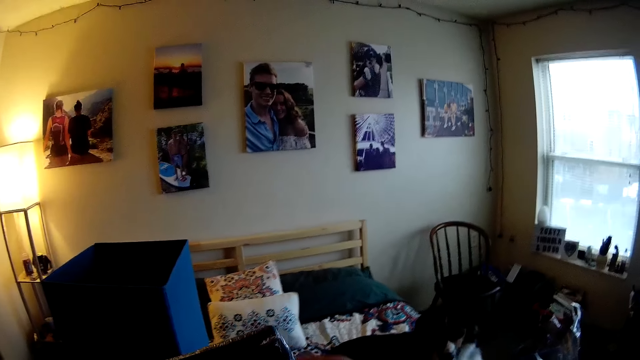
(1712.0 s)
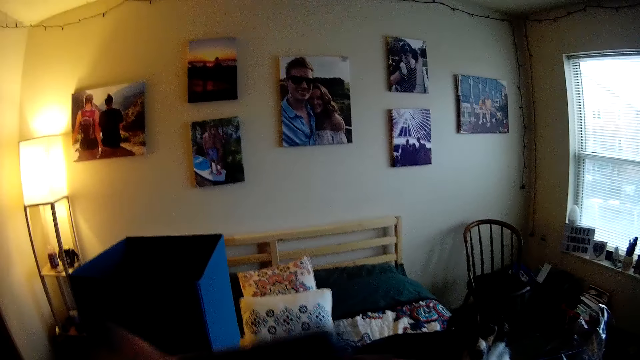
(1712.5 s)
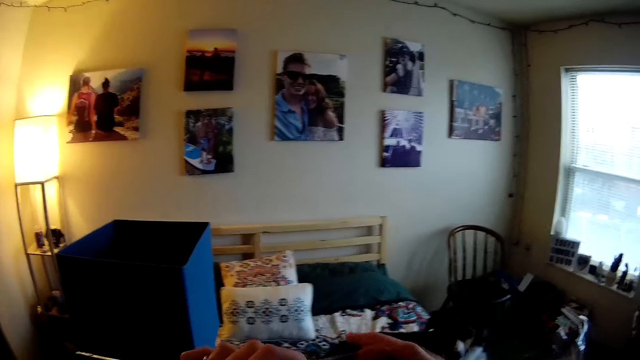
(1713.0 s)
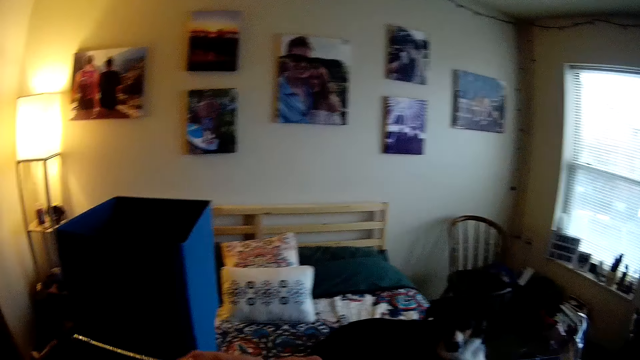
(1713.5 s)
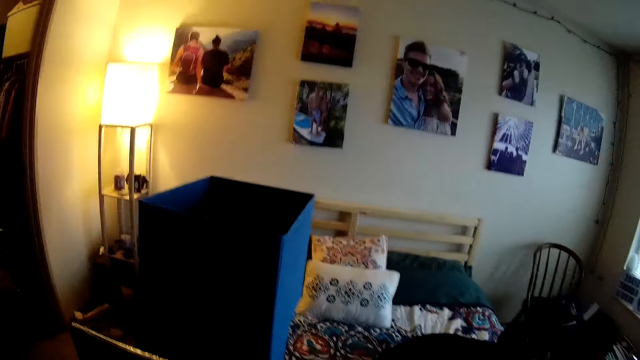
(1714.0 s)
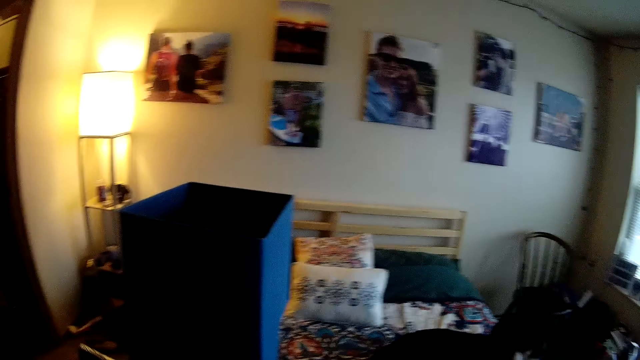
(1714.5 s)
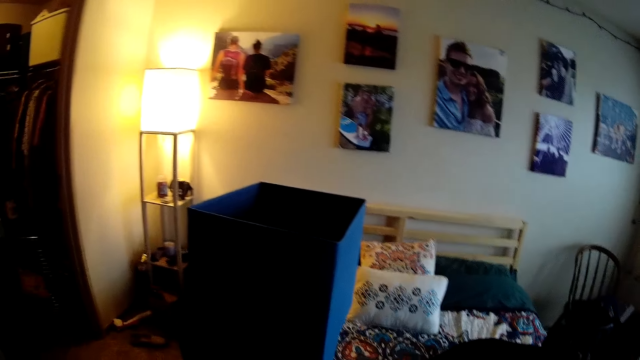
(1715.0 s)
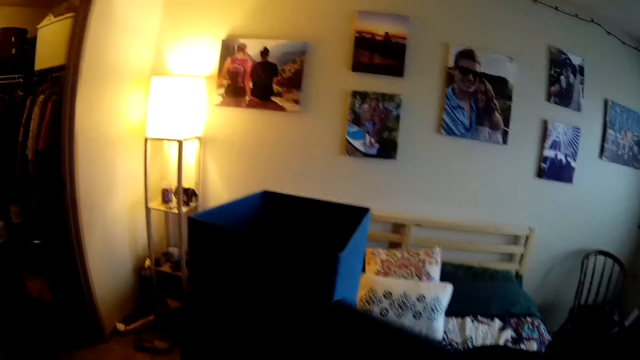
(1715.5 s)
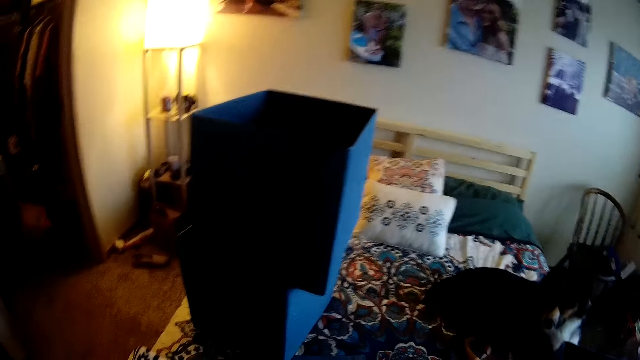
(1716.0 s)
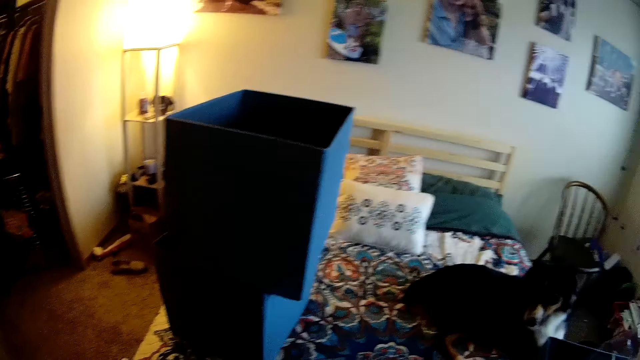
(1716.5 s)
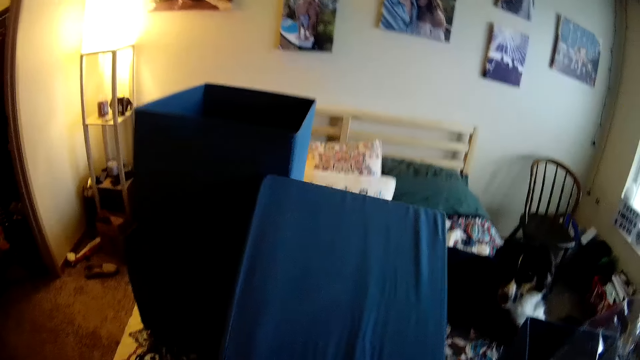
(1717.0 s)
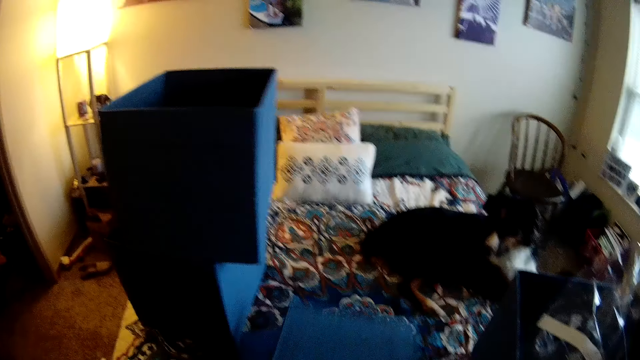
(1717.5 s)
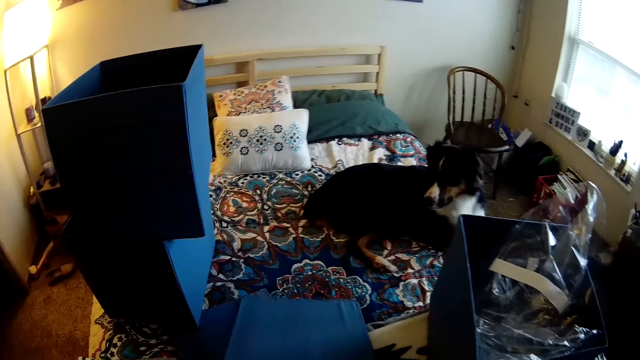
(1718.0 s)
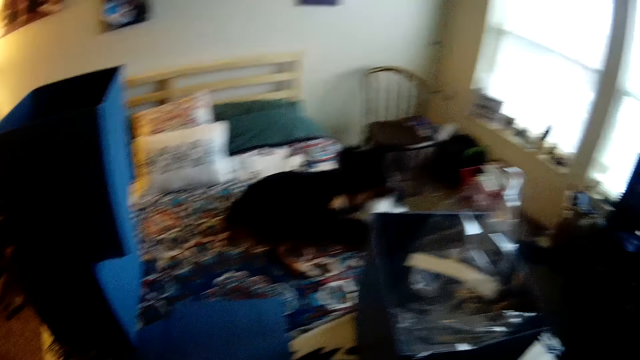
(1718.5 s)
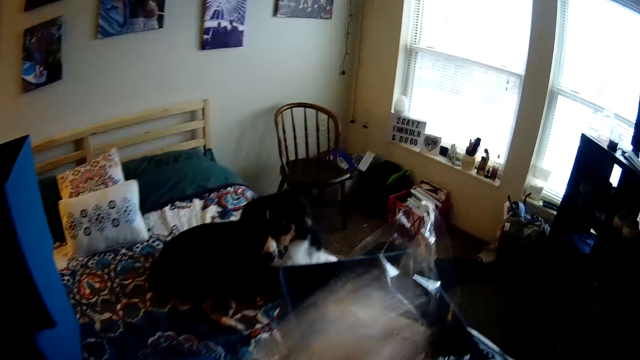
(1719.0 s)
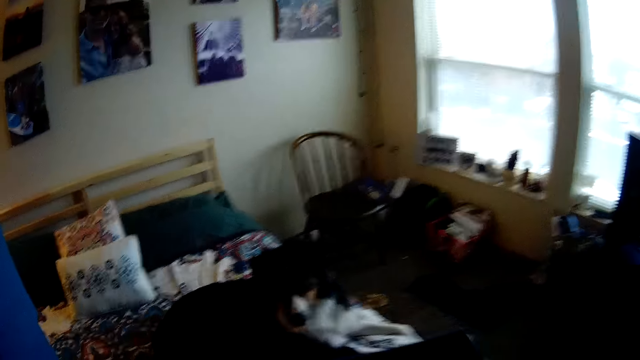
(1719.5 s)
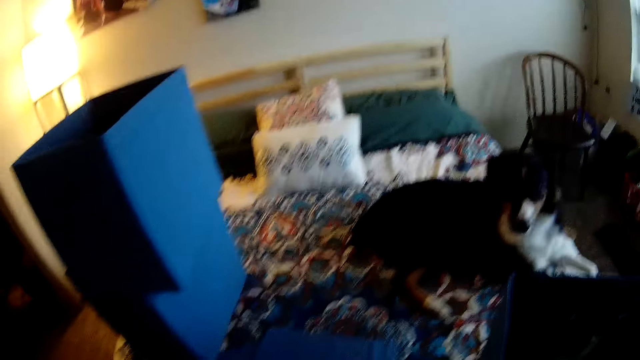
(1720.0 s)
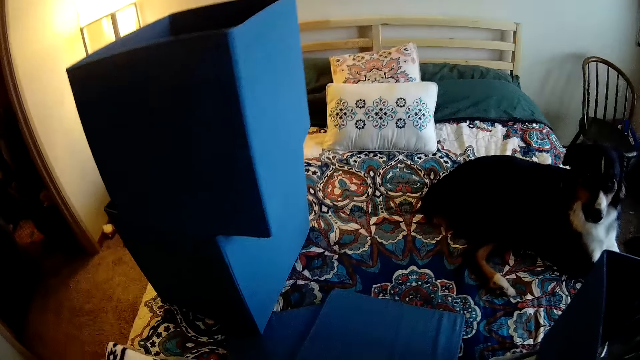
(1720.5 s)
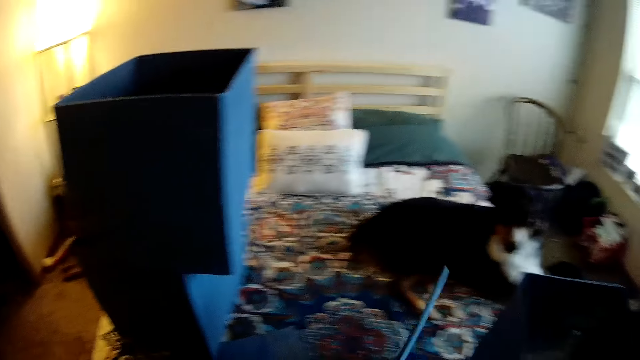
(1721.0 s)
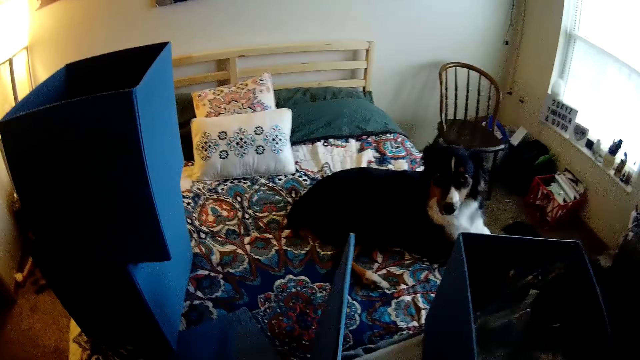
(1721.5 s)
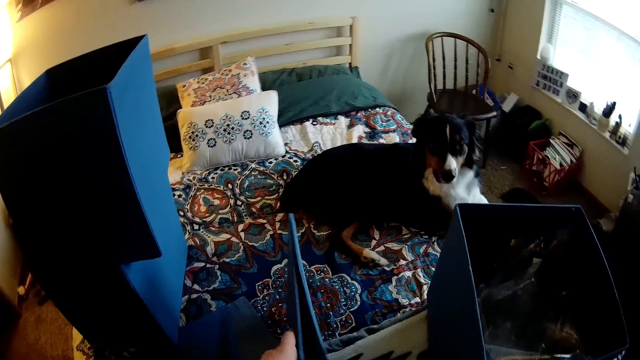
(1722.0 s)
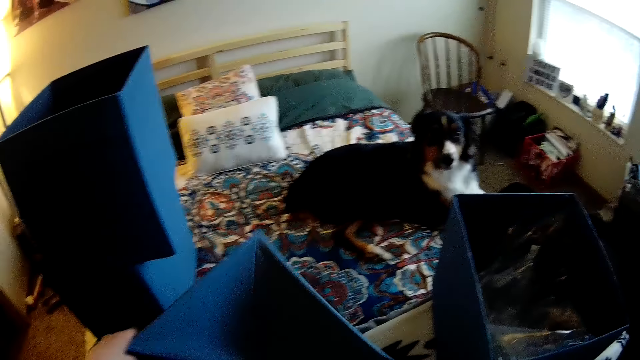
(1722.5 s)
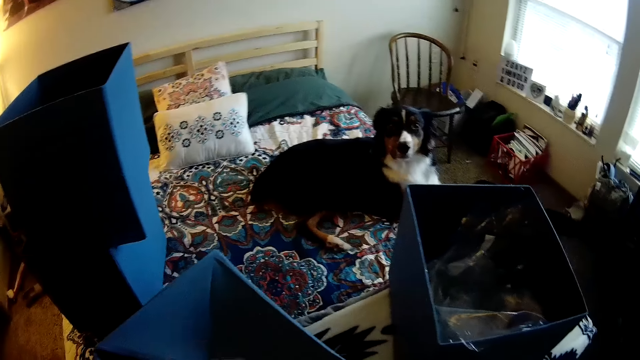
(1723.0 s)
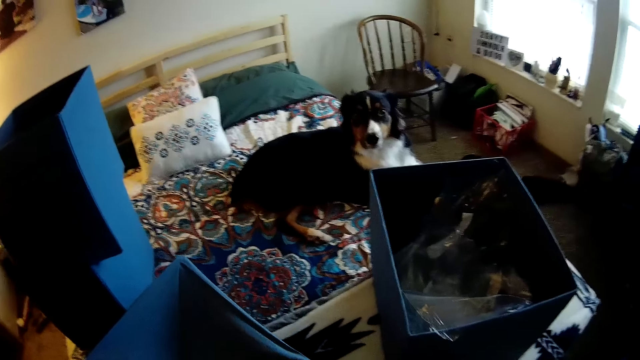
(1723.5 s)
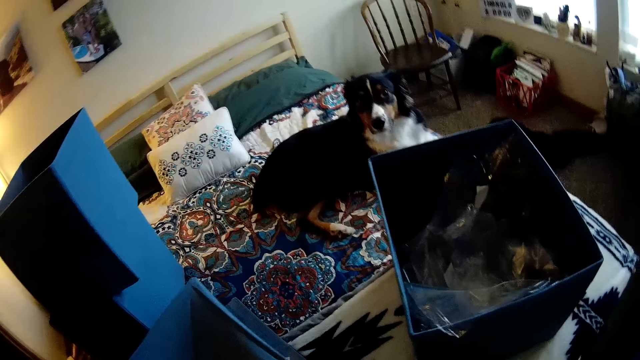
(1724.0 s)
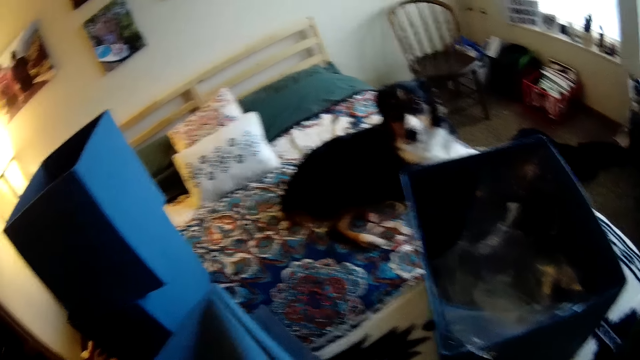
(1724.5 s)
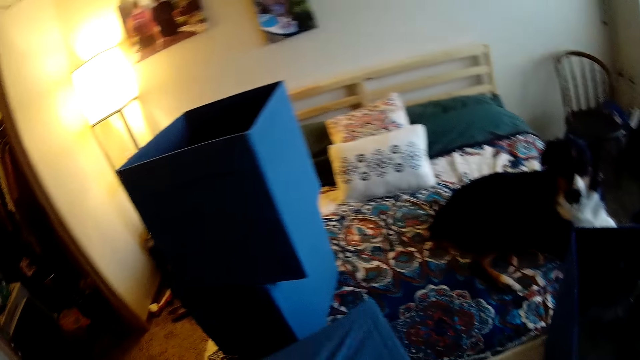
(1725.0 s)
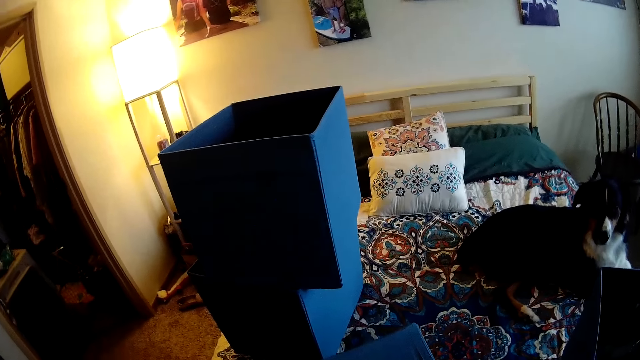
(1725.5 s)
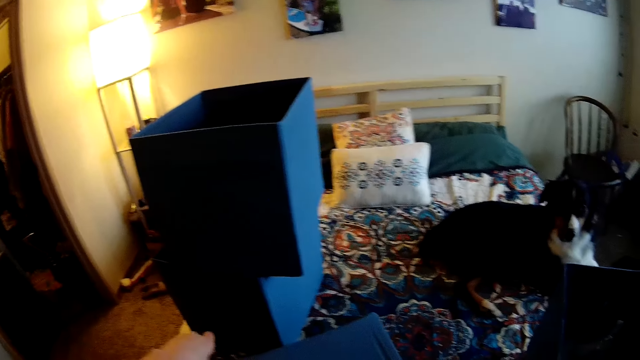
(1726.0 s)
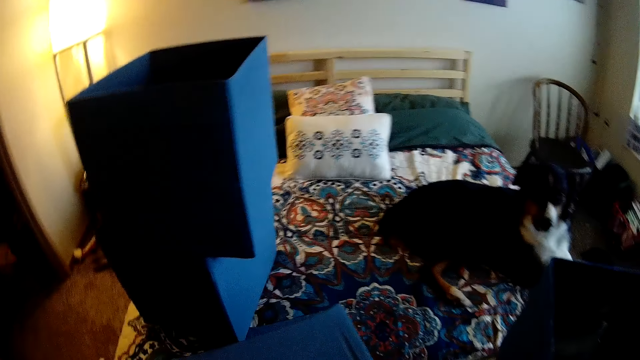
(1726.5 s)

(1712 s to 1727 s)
The camera wearer removes the seal or wrapping paper from the folded box. They move the box. They put the box on the bed. They turn the box. They throw the seal in the dustbin. They put the wrapping paper in the box. They take the box. They unfold the box. They zip the base of the box.

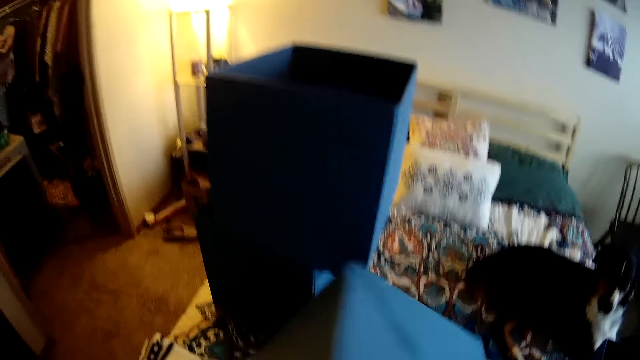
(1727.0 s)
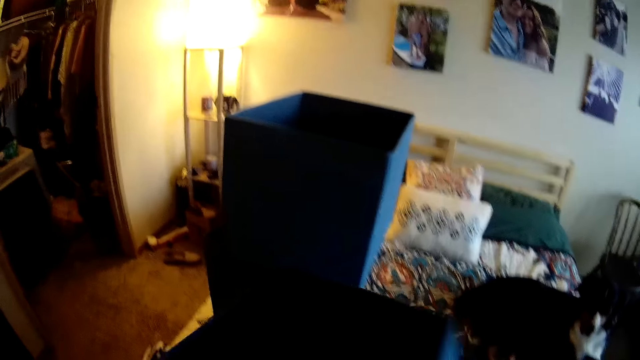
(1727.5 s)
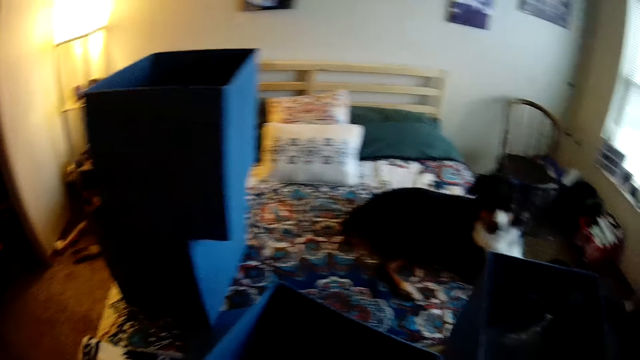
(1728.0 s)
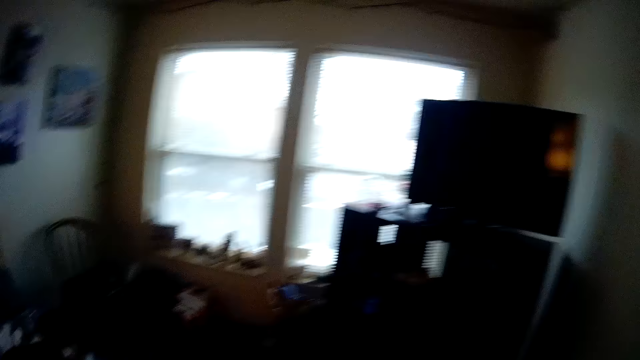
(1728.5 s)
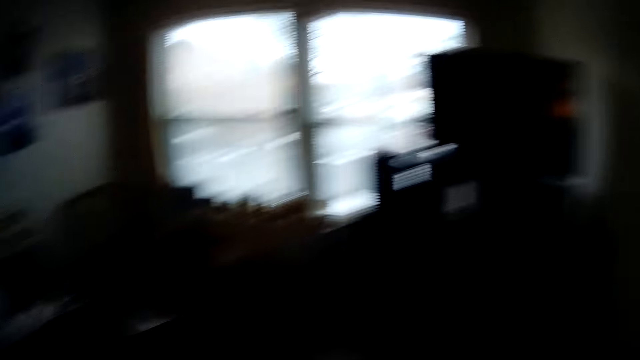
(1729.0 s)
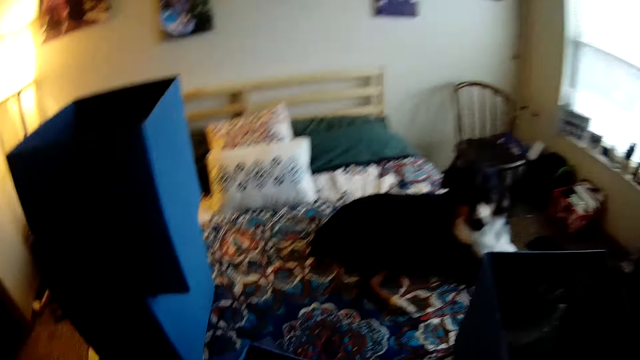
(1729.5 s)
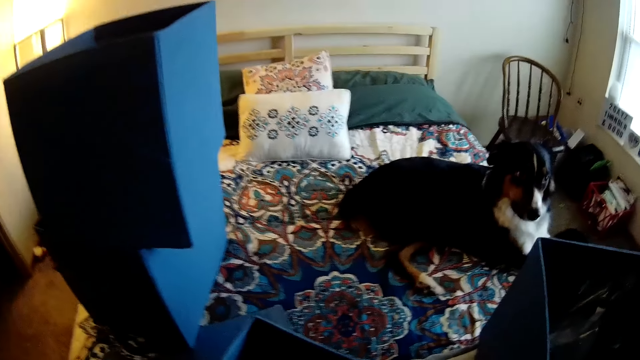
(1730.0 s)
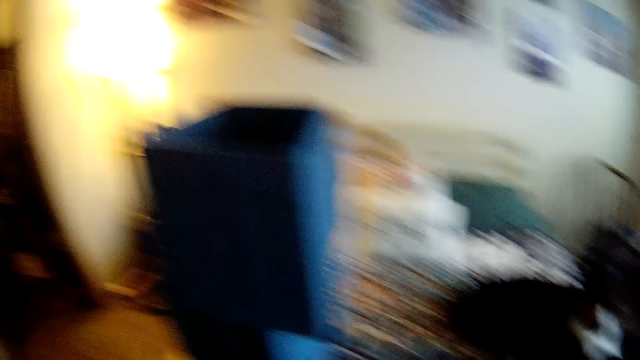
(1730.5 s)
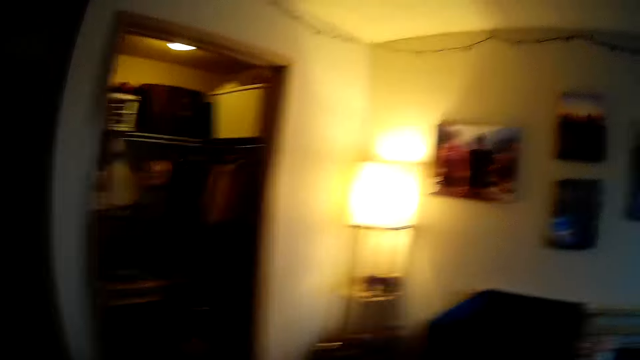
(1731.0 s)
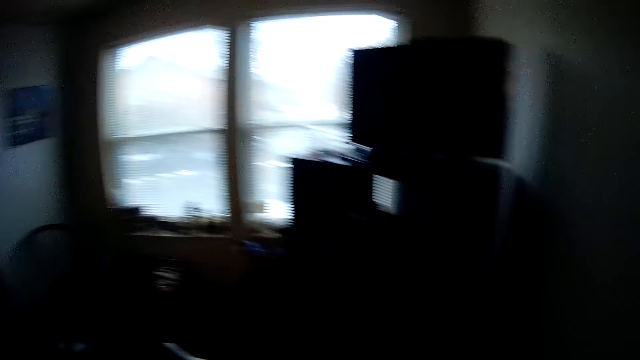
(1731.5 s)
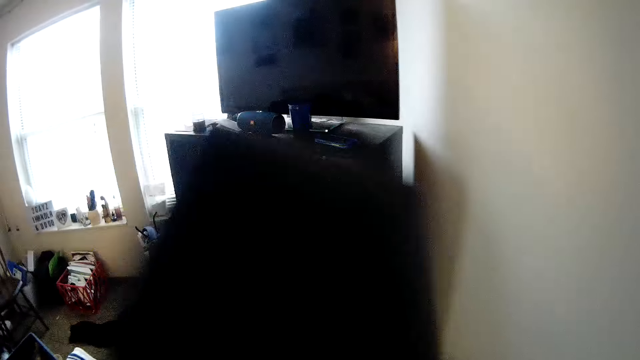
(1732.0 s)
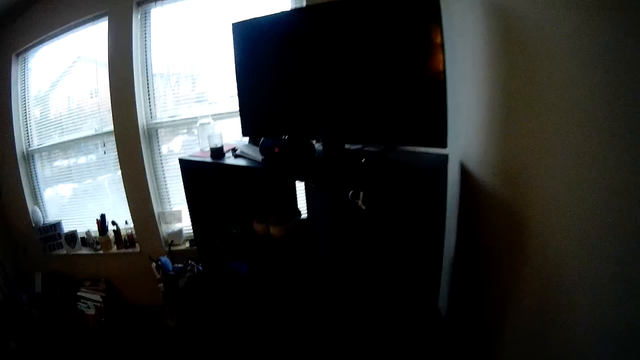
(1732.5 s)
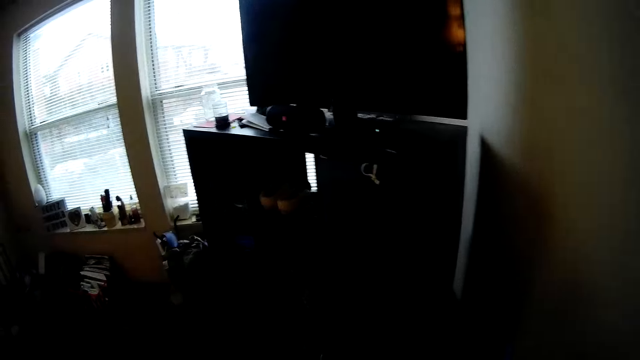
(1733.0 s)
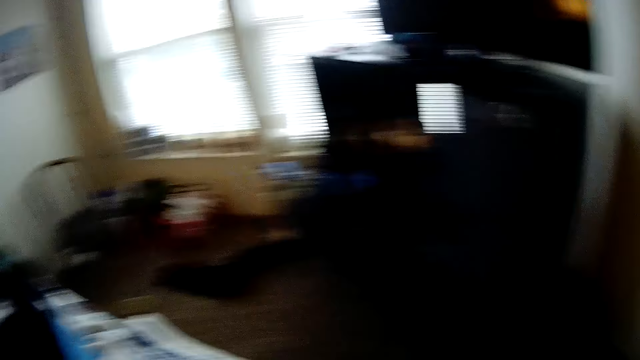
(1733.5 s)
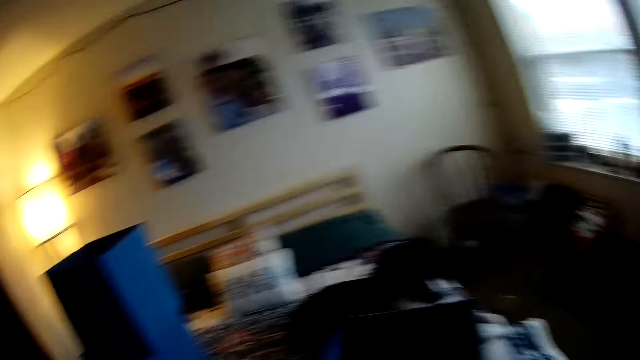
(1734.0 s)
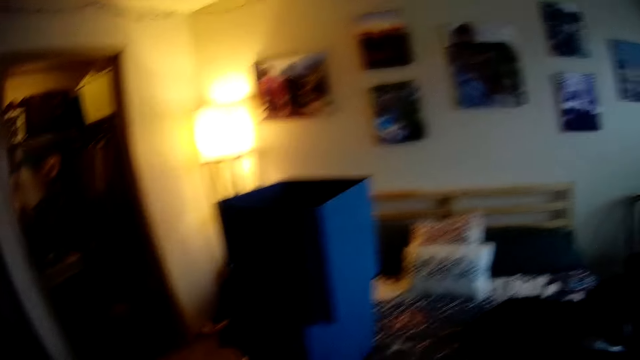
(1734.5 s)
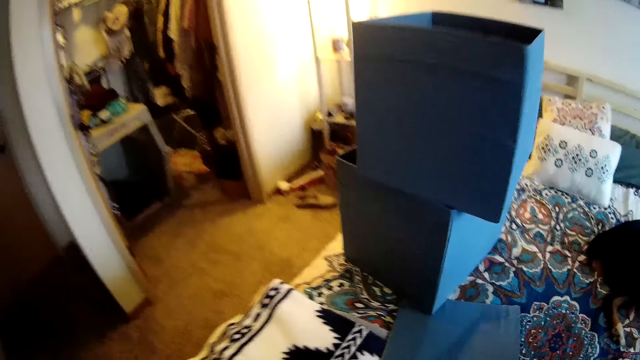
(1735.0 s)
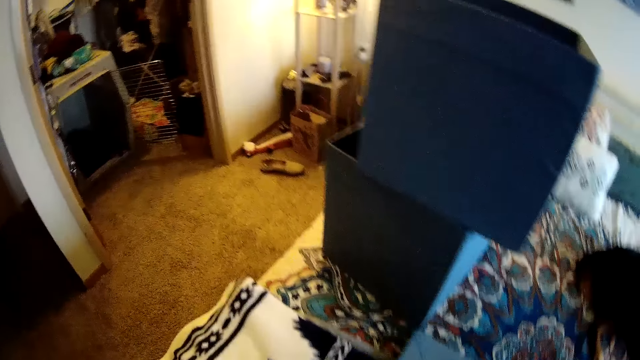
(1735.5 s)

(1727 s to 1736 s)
The camera wearer turns the box upright. They turn around in the room. They lift up the box. They put the box aside. They turn around in the room.
